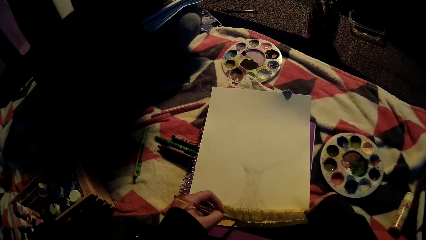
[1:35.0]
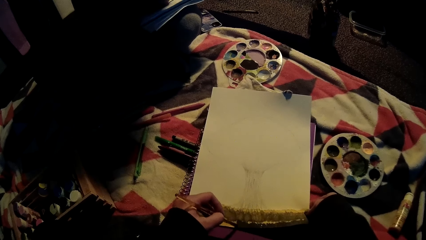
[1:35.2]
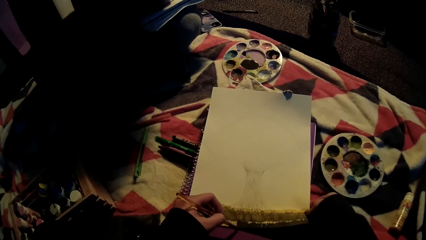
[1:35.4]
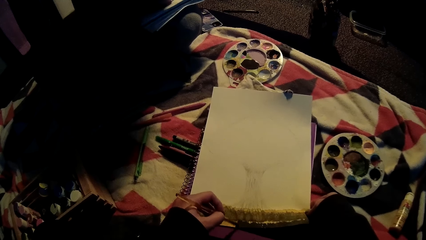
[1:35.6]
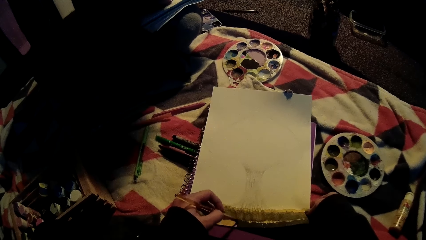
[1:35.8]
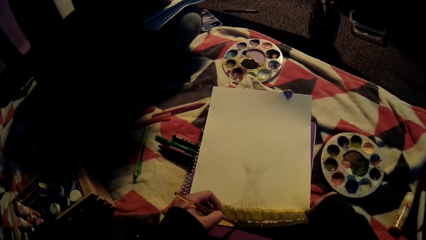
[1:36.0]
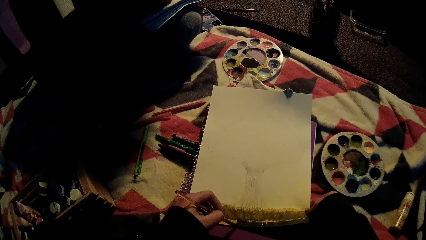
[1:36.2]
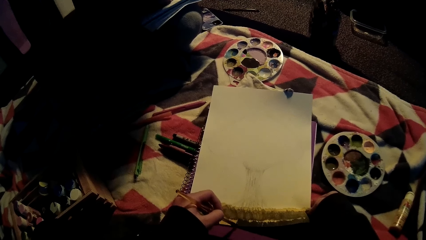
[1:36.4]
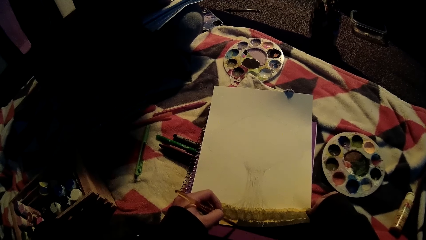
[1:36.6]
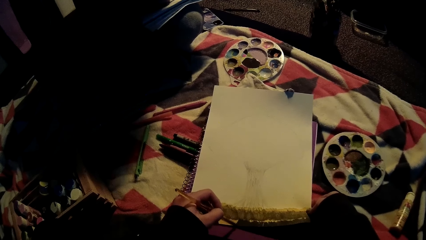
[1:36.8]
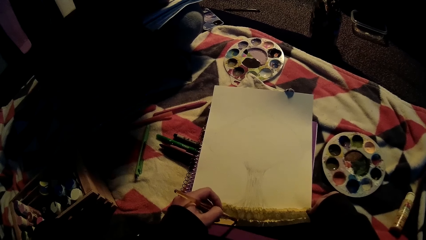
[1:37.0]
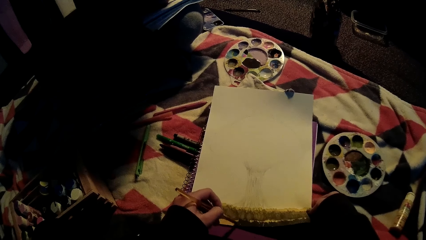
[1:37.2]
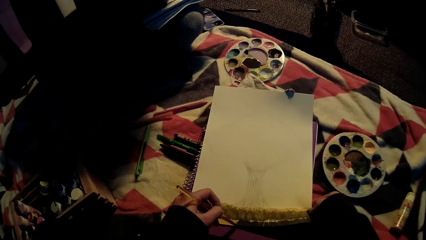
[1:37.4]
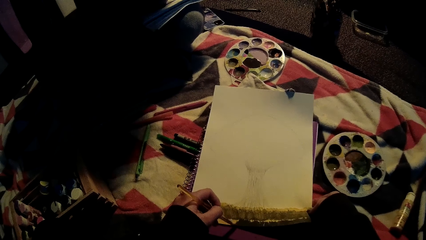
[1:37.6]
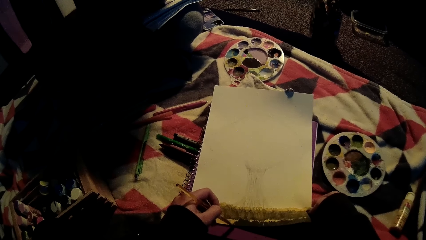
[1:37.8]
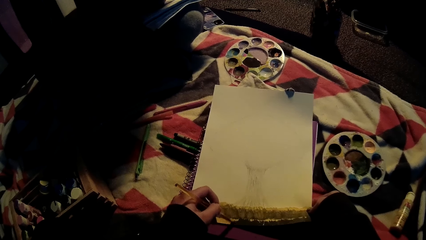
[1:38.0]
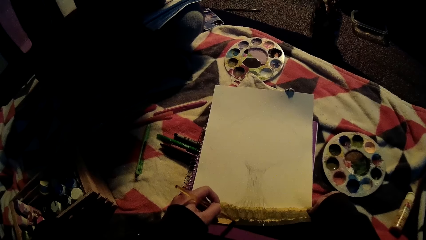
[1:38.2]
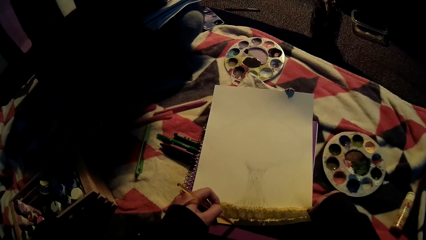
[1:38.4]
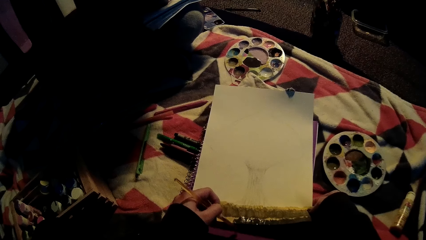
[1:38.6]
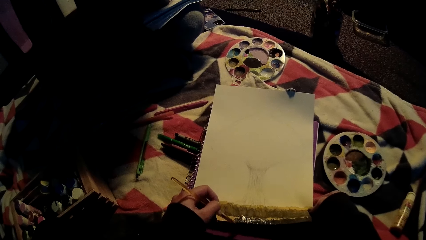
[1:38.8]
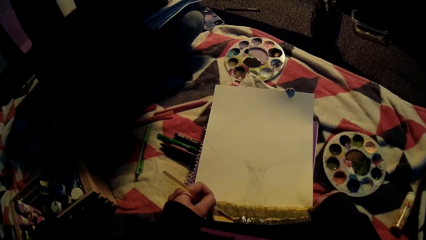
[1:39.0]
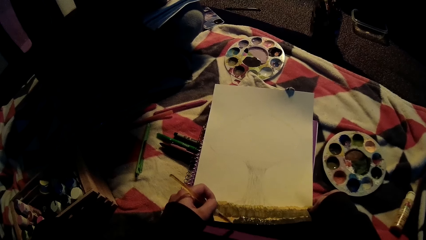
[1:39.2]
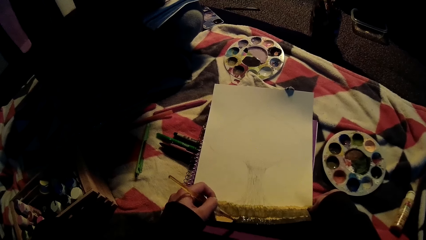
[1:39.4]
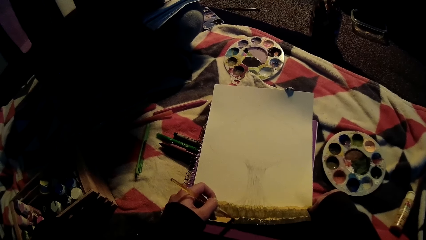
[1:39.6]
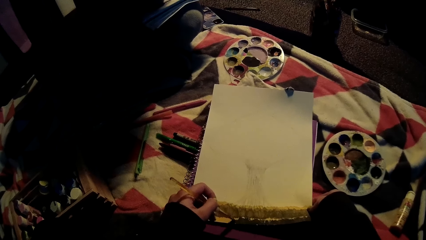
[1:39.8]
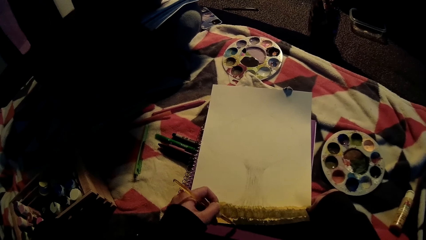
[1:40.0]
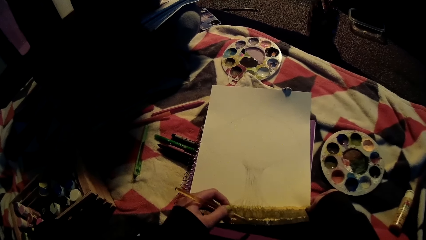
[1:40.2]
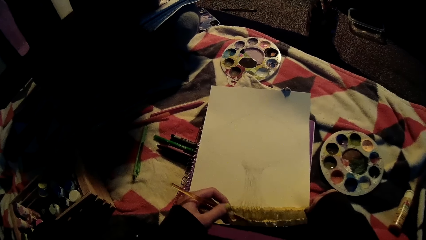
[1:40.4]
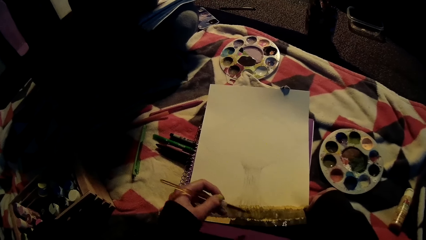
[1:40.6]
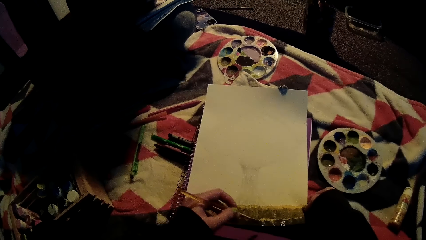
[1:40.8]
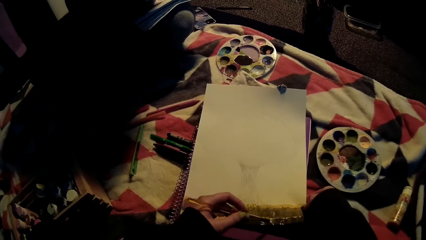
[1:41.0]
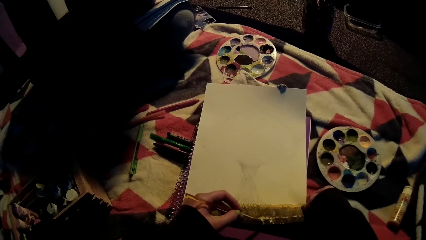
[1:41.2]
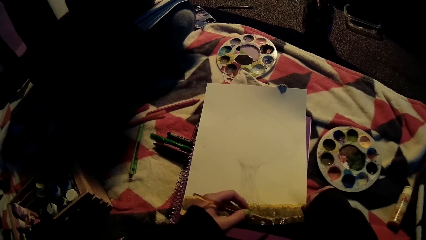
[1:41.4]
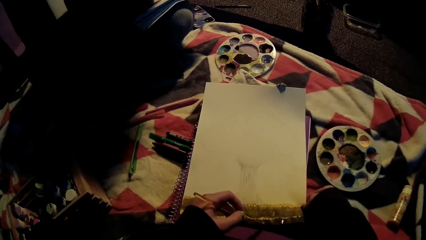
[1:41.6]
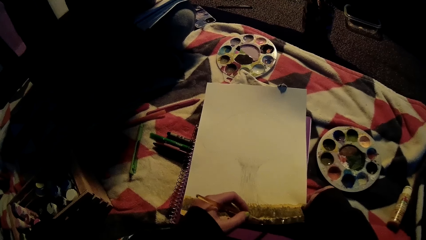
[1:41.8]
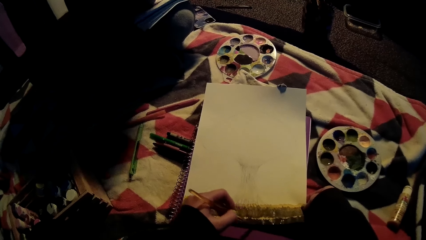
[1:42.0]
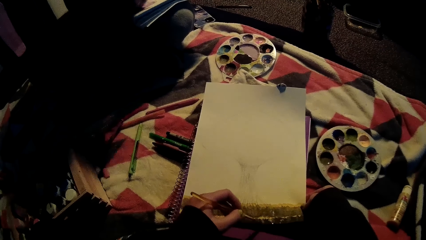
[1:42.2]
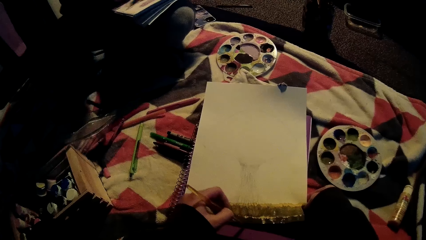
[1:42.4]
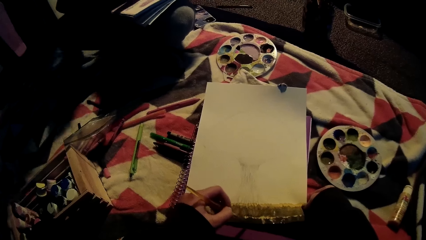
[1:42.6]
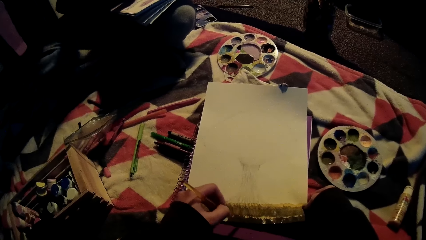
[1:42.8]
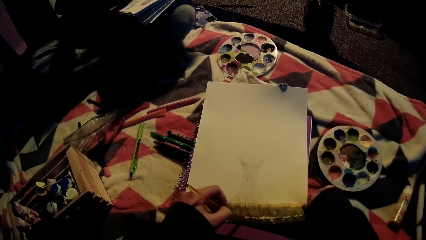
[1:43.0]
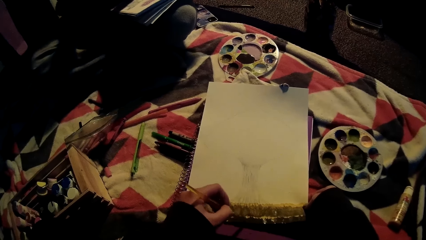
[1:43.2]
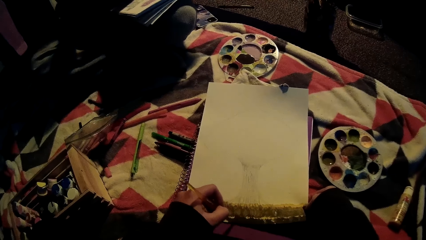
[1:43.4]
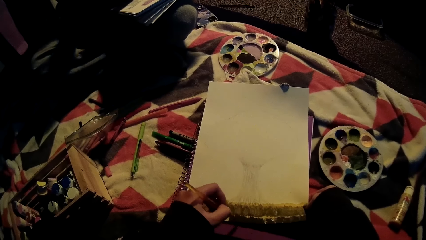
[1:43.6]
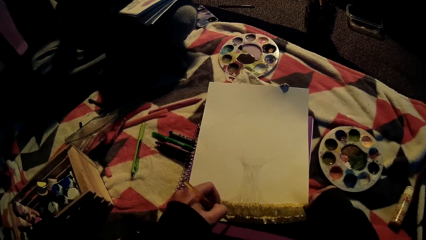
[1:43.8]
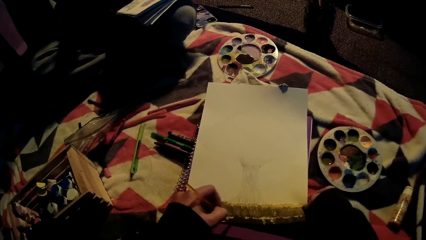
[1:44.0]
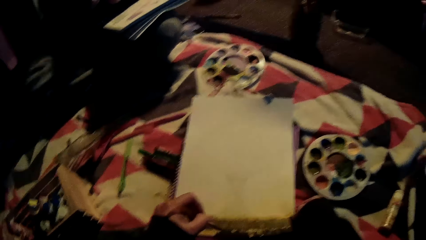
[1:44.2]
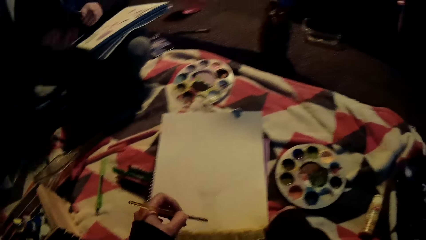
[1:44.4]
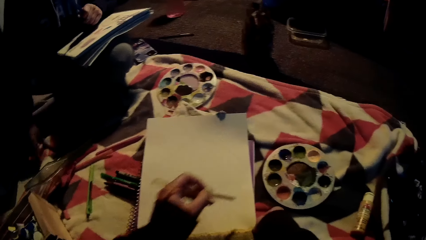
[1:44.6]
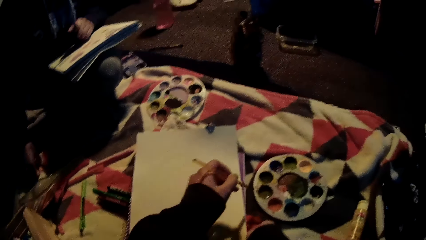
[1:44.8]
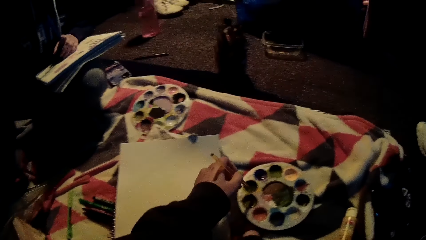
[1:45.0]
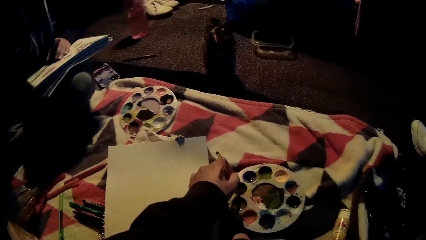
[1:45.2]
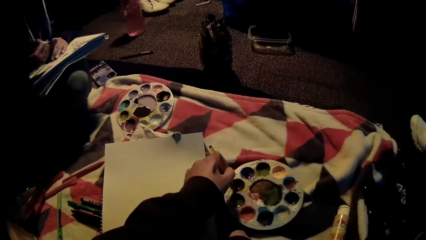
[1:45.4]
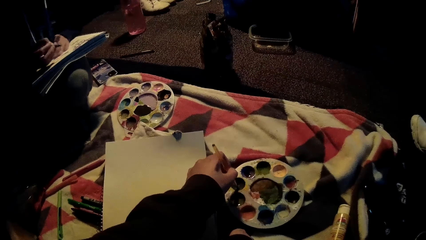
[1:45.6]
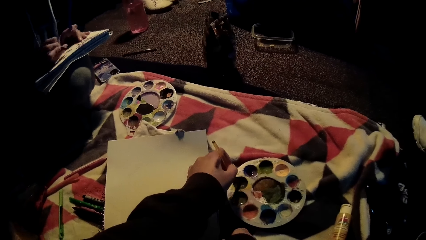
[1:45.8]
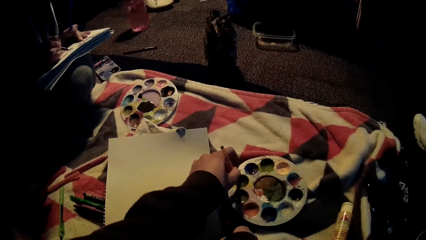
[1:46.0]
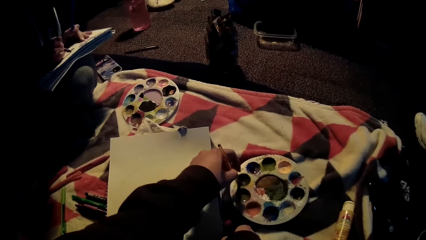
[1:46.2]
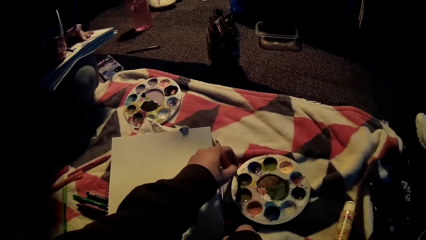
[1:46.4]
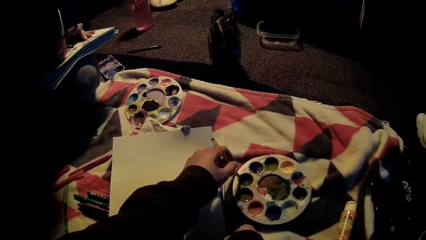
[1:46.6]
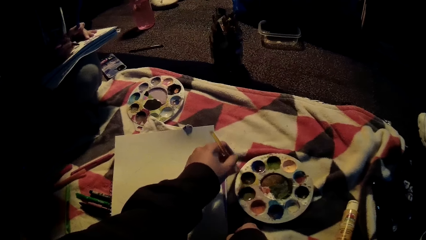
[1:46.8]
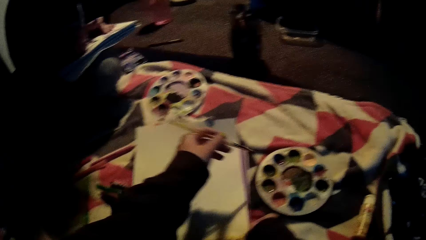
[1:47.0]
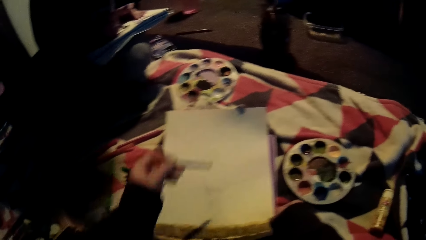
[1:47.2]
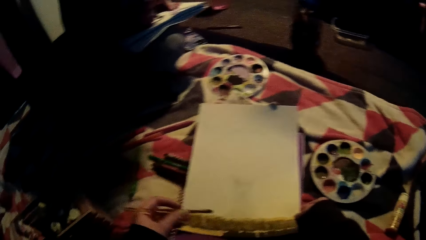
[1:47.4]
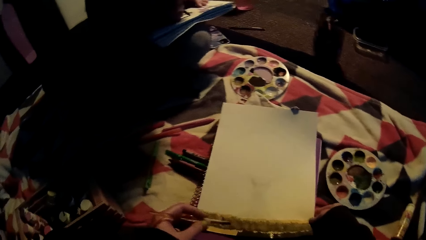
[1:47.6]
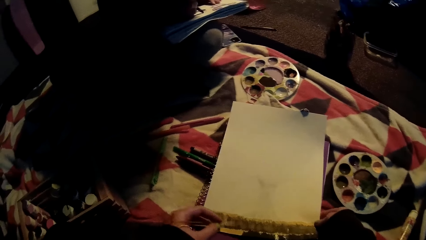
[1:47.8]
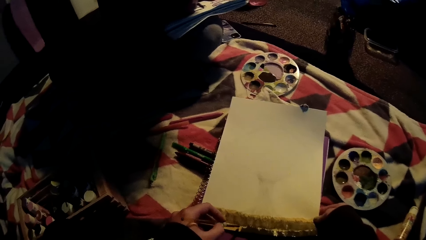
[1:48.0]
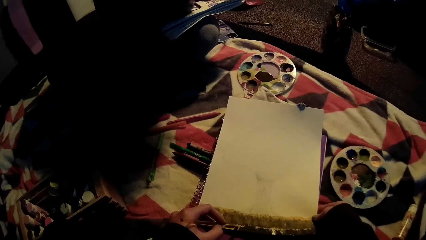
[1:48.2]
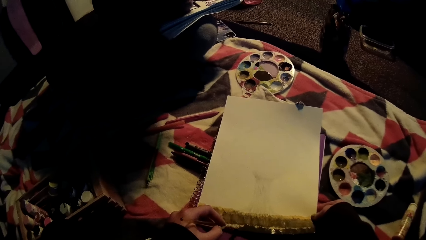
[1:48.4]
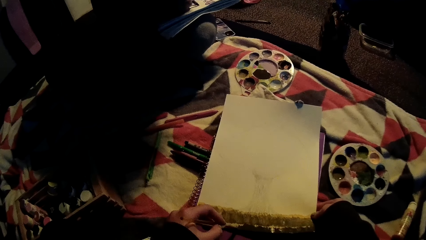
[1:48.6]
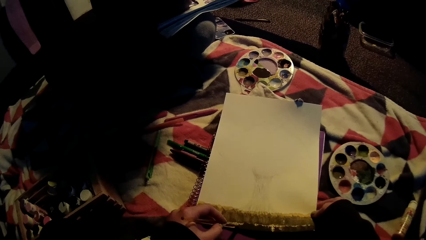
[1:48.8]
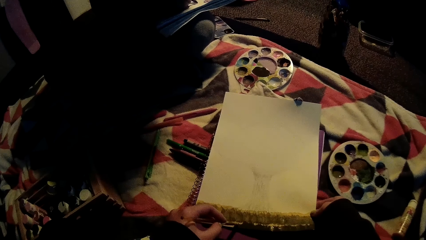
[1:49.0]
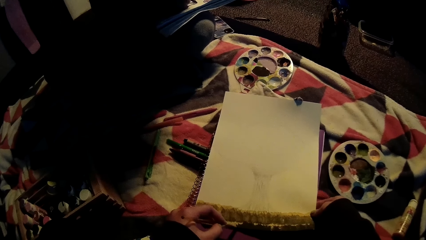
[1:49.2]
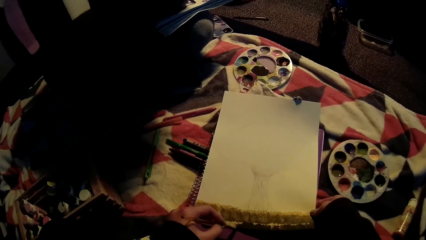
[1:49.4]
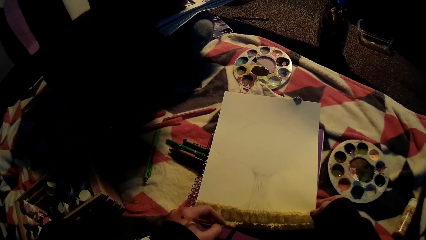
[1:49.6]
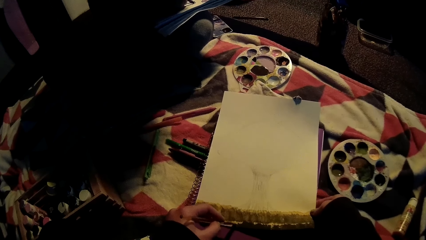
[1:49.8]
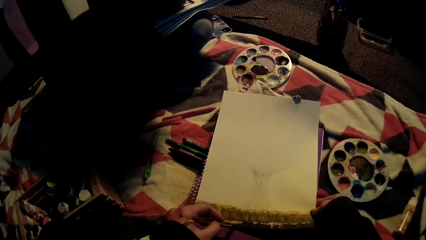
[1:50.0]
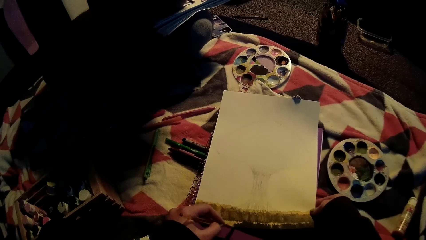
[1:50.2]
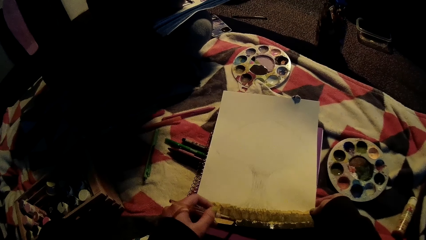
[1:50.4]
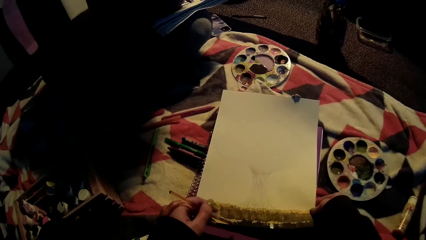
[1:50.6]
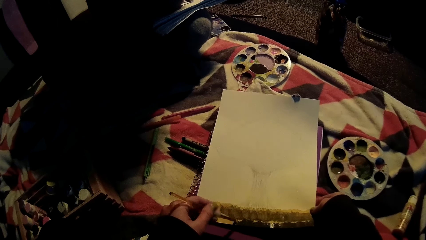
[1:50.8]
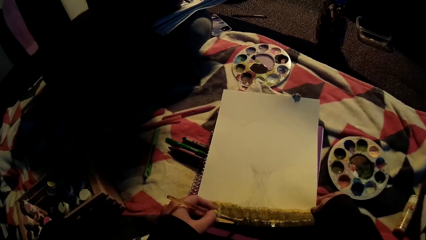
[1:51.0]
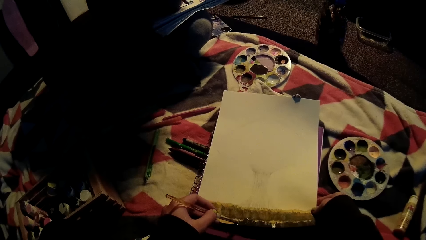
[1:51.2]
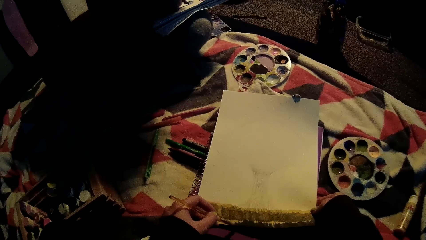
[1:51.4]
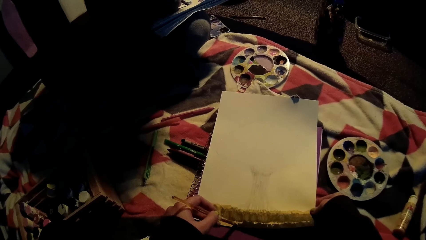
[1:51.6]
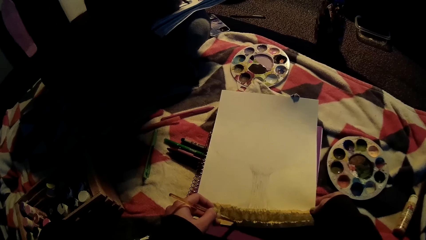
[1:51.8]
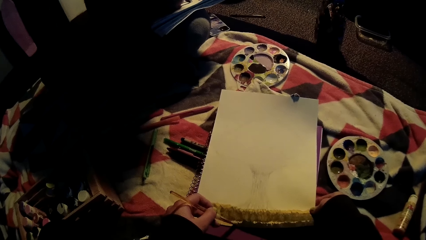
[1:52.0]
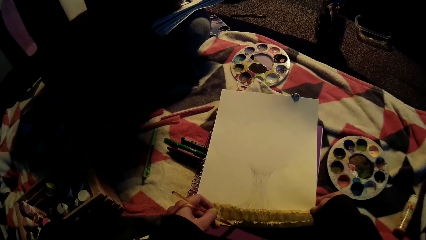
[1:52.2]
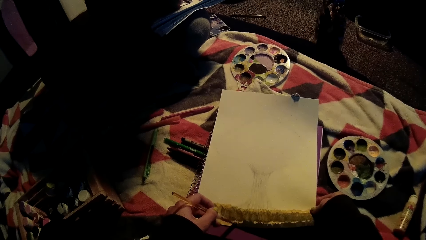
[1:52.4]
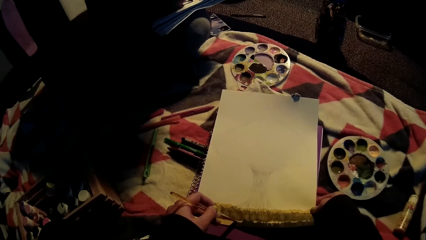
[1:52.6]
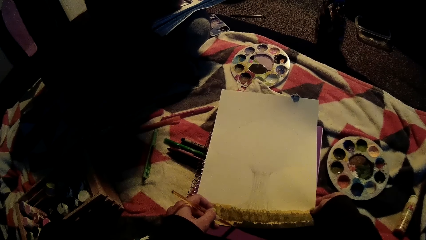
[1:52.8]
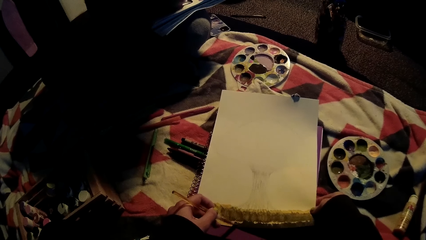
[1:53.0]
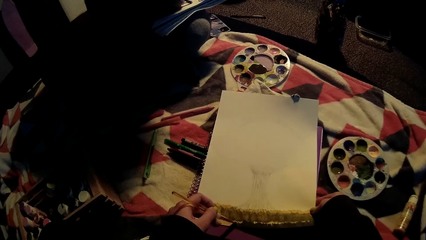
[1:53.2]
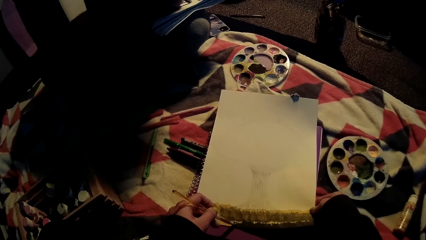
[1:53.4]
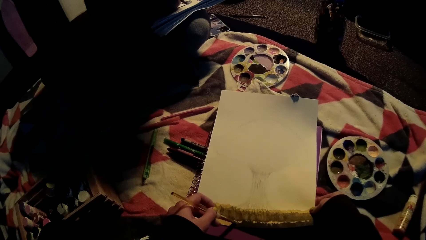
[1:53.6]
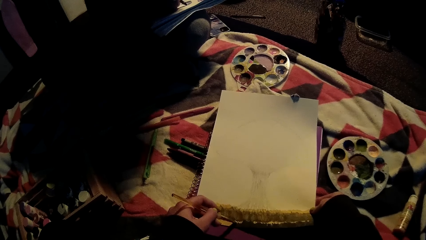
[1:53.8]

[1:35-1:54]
The camera wearer takes paint from a paint palette with the paintbrush in her left hand. She paints the bottom of the piece of paper with the paintbrush in her left hand.
